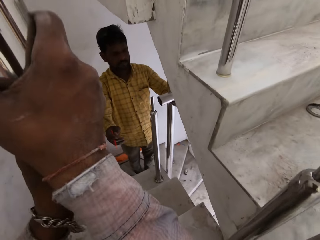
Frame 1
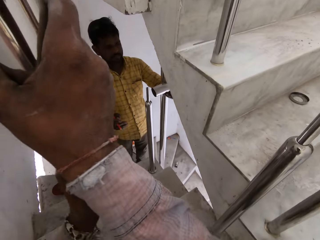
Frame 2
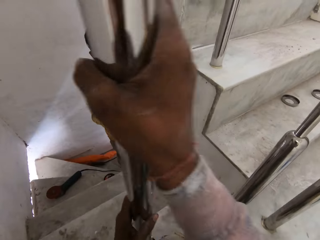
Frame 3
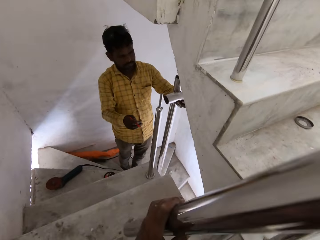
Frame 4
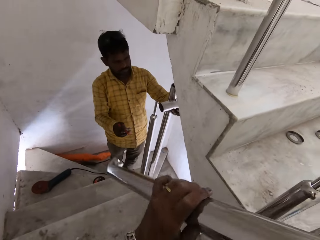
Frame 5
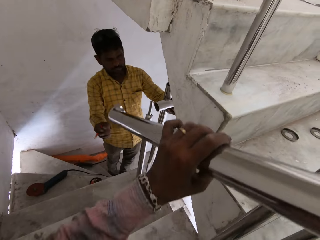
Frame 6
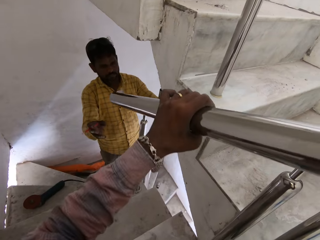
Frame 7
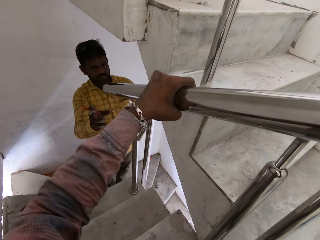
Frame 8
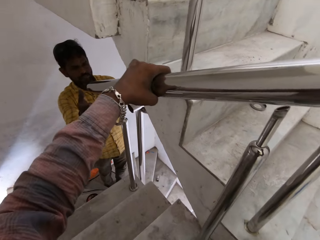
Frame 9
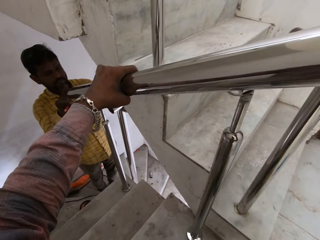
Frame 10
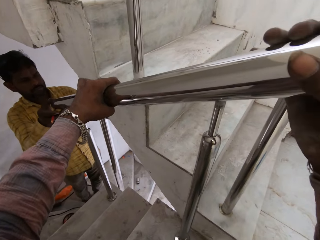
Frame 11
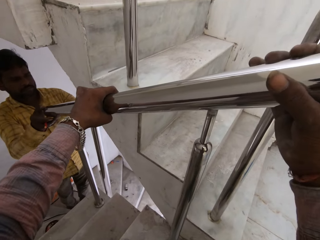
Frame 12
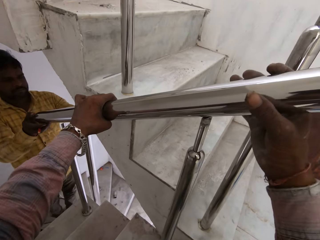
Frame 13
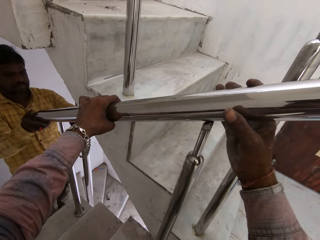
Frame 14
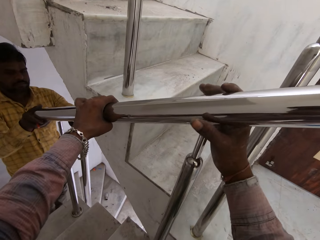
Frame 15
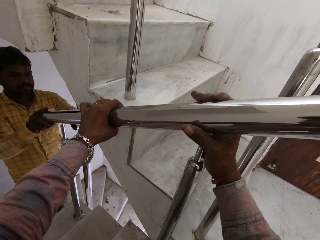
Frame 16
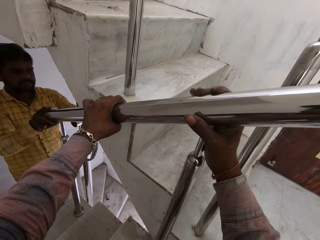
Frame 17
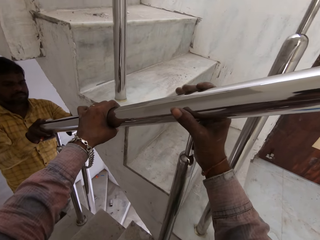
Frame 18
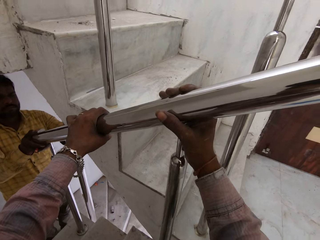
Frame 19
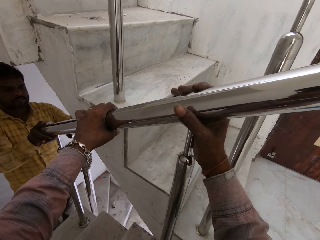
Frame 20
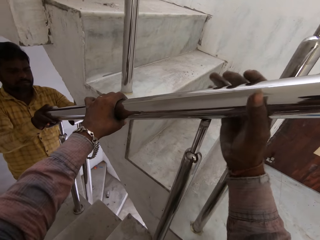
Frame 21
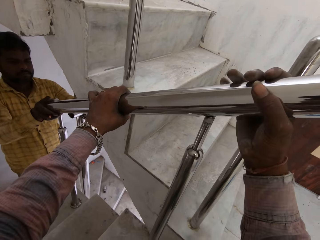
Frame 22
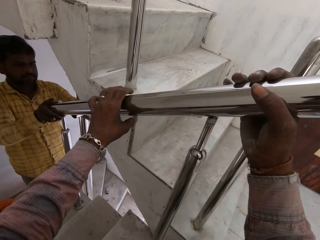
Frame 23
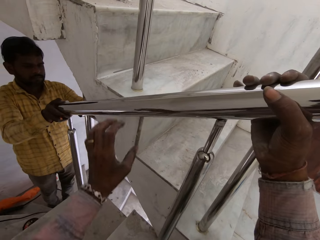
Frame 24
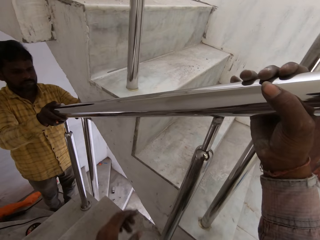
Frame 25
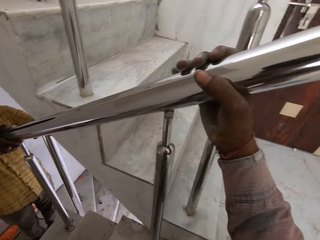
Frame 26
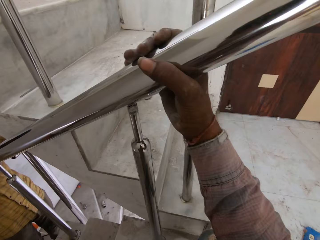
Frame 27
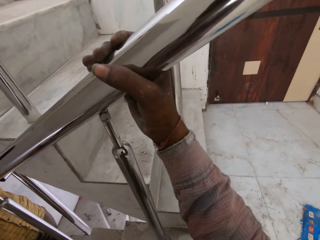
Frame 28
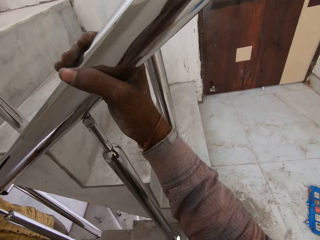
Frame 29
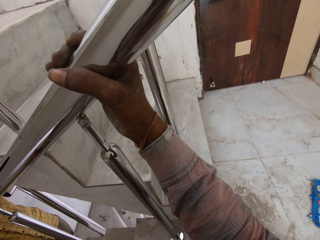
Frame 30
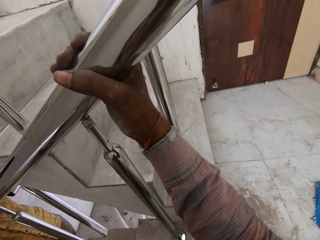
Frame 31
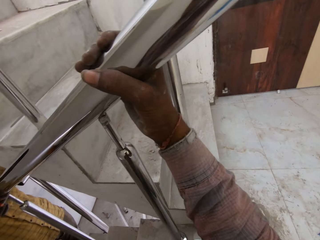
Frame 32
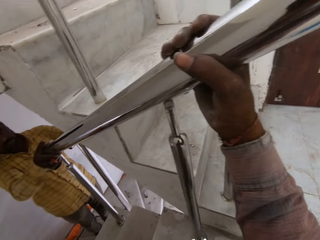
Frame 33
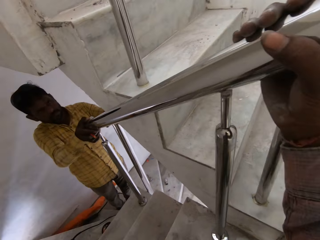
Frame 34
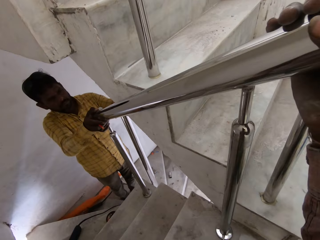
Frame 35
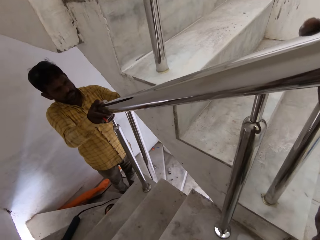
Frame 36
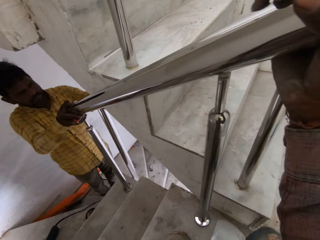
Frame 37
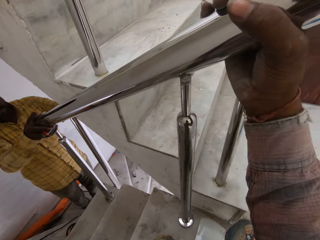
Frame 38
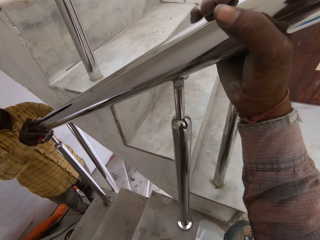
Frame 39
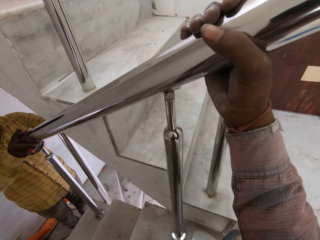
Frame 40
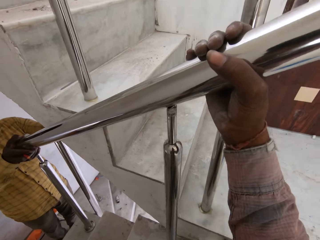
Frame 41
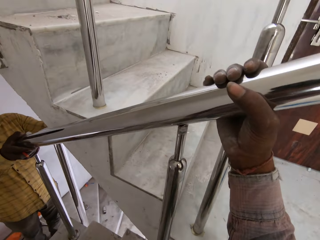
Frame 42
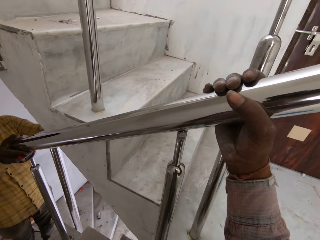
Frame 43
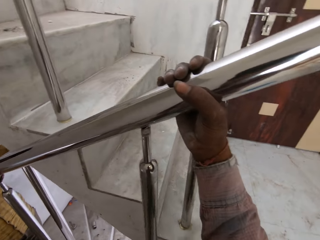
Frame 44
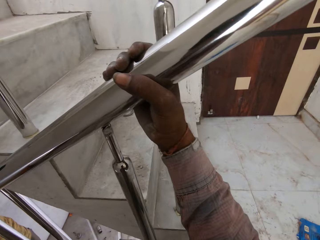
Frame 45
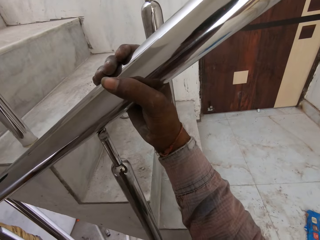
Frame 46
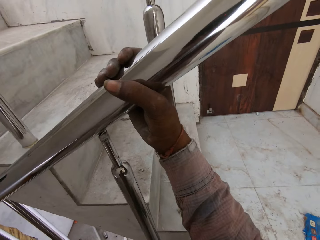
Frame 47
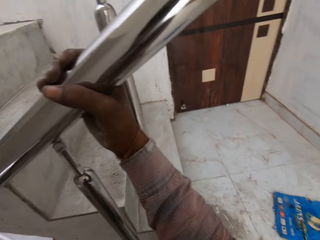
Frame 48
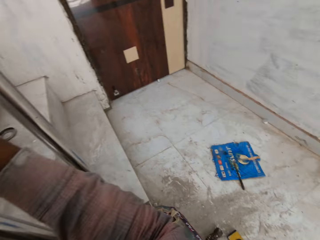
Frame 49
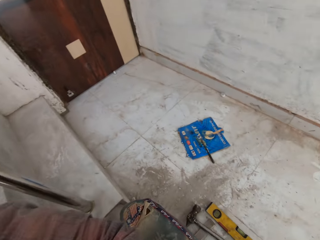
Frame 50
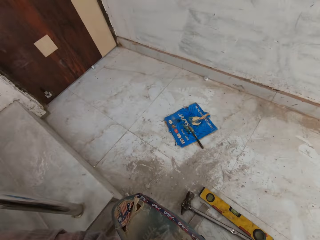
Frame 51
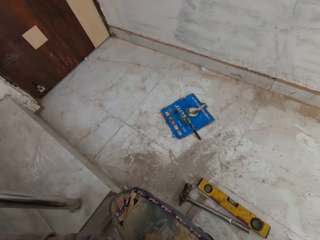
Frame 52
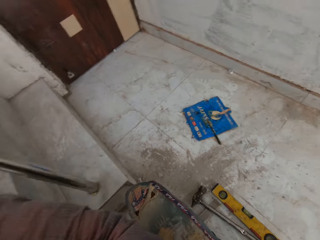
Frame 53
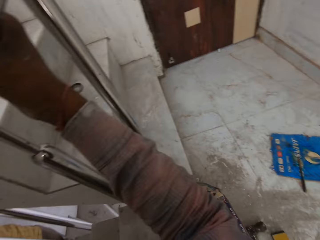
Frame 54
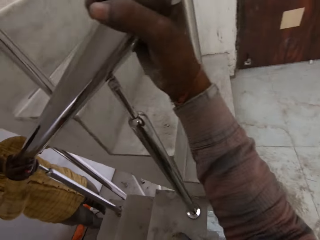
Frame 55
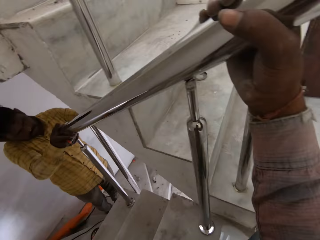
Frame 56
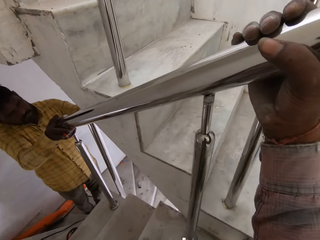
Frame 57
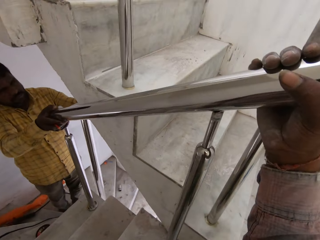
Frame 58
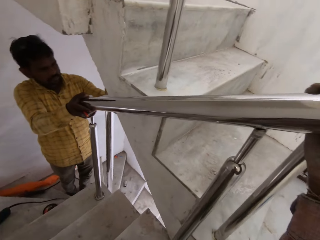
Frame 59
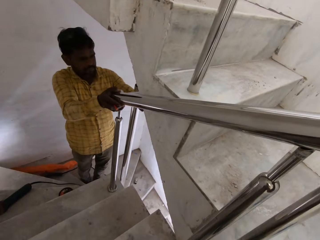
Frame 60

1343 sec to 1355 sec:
The camera wearer lifts the steel rod off the floor with his hands. He gives a man the steel rod. The man holds the steel rod in the camera wearer's hands with his right hand. The camera wearer fixes the steel rod in his hands on the steel rods on the stairs with the man.

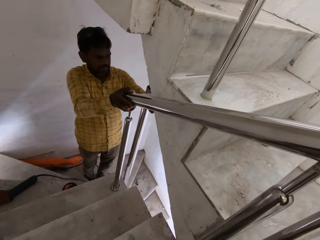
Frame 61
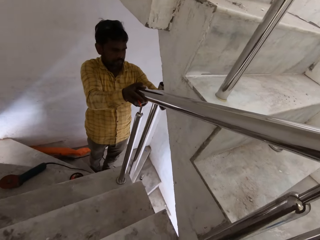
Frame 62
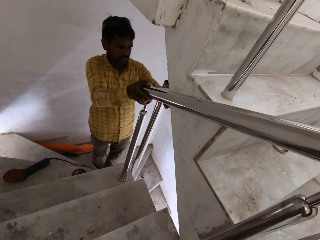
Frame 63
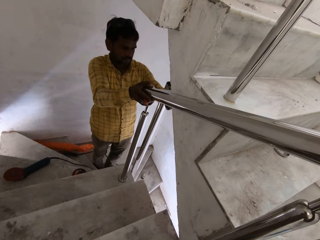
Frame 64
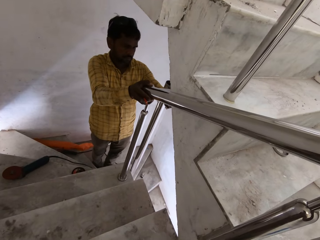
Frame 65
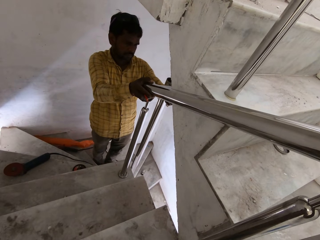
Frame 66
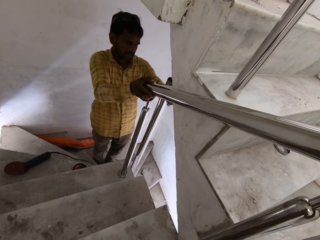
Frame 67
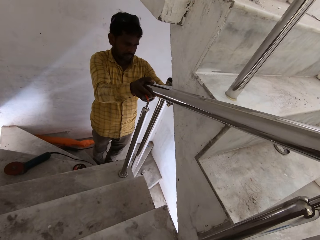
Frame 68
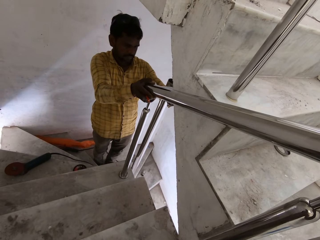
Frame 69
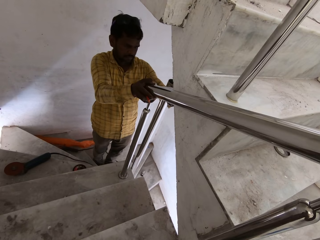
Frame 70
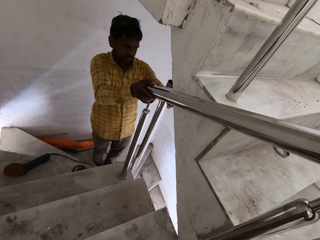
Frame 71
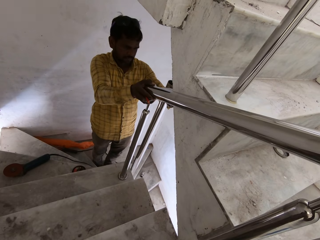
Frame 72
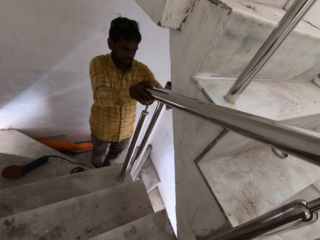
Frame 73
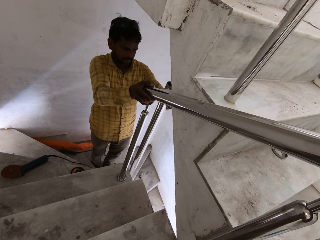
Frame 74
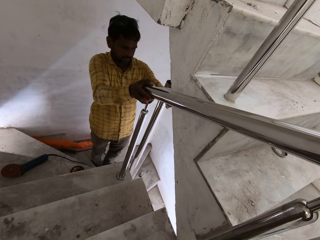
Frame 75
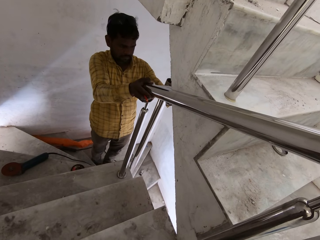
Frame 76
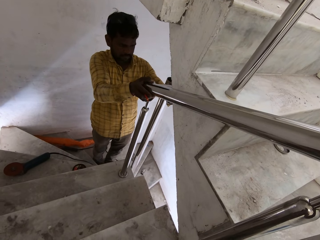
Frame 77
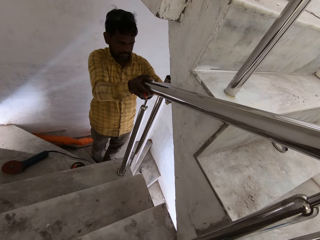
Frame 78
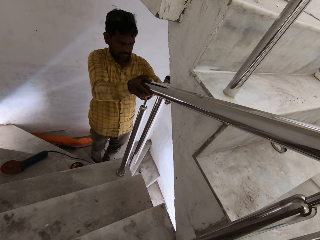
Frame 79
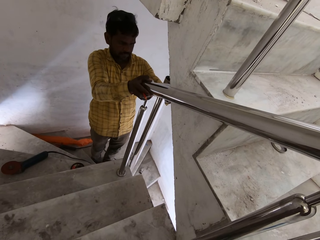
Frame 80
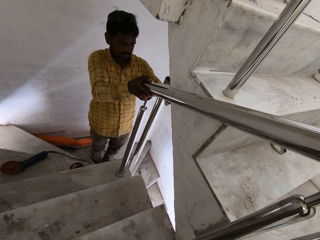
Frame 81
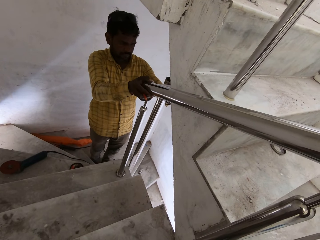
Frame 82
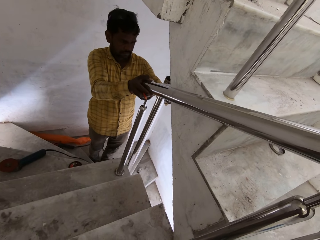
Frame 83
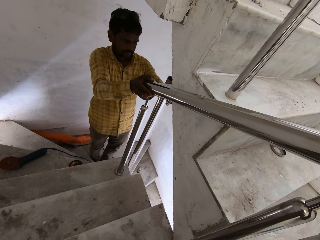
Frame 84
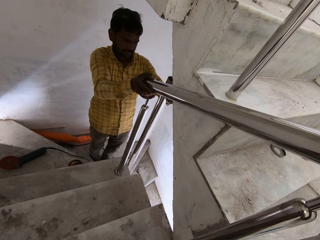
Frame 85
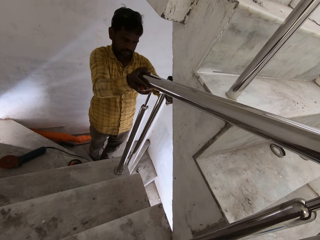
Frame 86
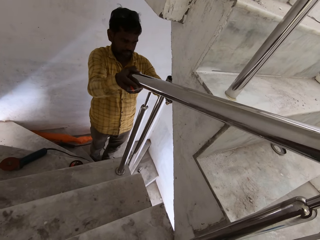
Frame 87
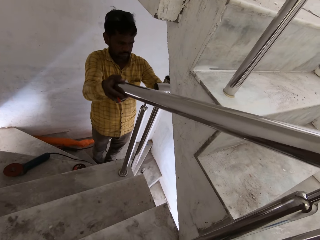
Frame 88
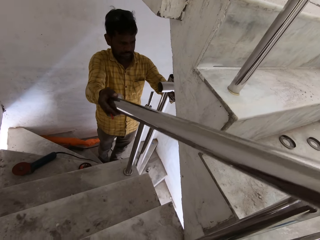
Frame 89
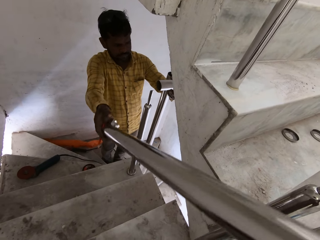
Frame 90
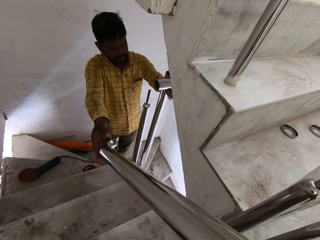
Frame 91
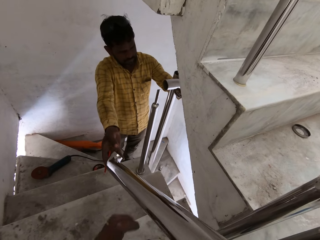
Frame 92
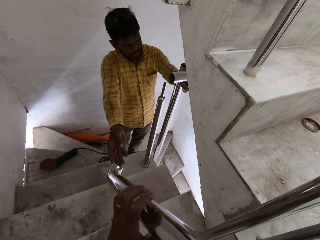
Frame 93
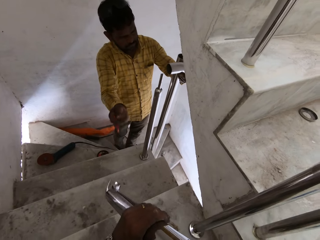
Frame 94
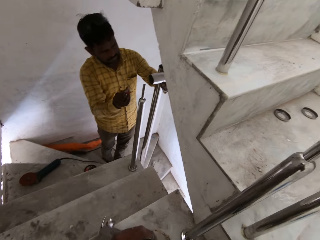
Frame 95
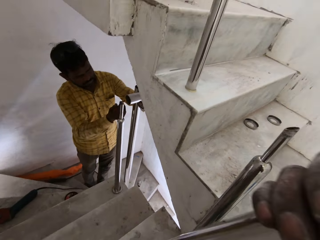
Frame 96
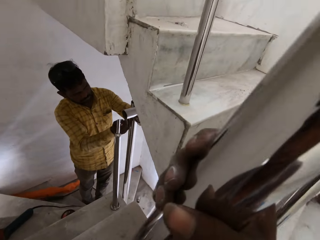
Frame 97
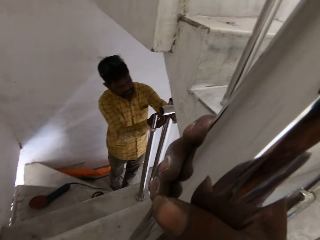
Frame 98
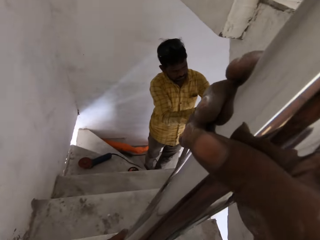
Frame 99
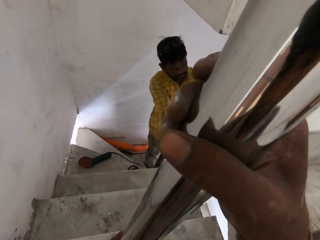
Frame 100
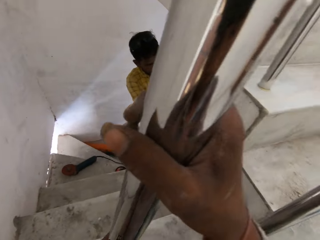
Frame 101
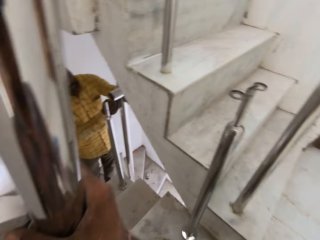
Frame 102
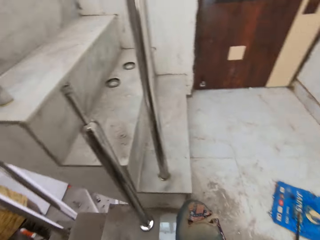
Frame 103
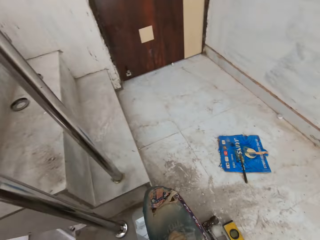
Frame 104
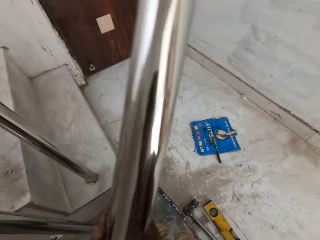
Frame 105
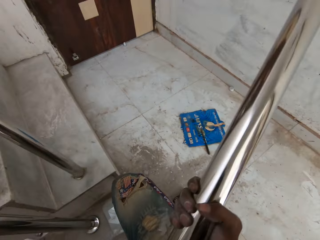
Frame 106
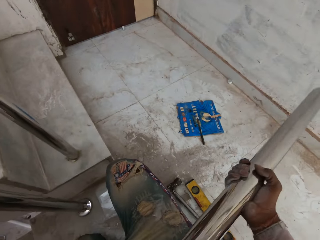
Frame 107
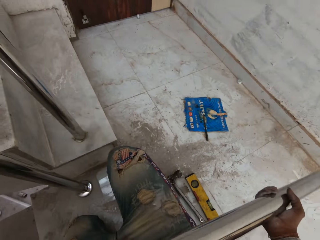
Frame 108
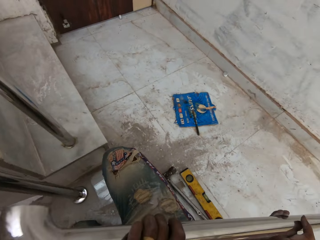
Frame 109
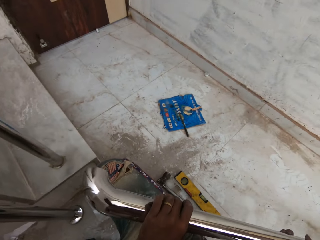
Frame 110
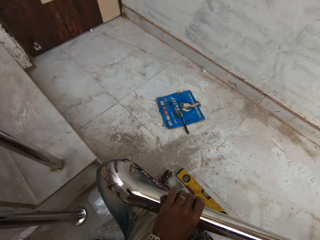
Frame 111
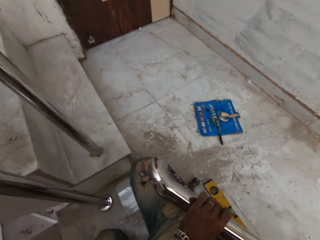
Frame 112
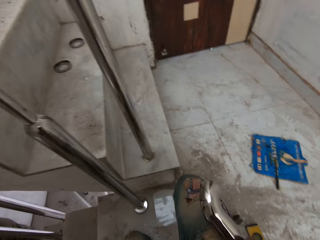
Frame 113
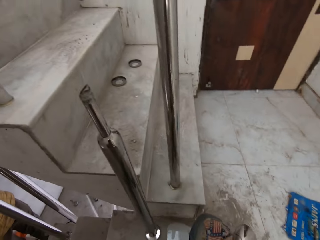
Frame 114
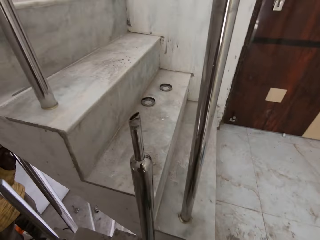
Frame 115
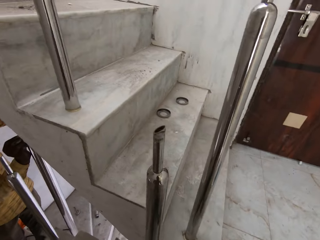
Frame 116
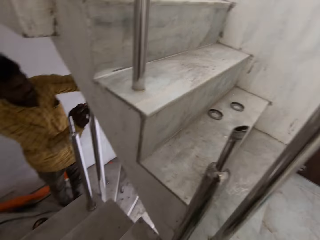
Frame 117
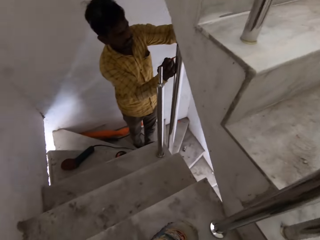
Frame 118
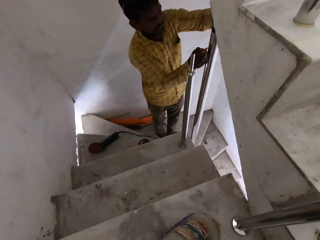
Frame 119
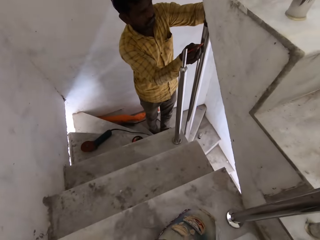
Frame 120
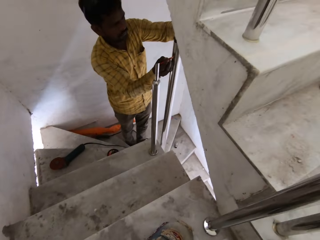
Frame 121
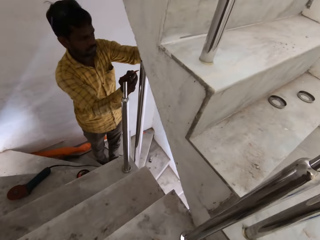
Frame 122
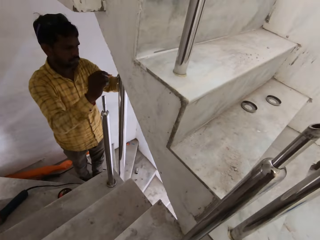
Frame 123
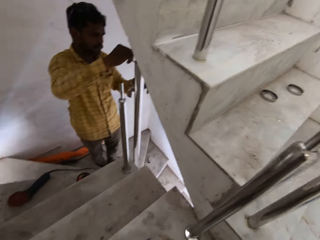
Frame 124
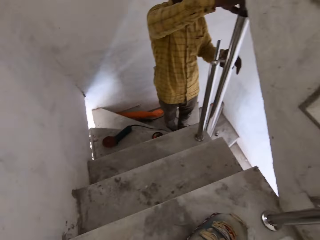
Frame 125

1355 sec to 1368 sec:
The camera wearer holds the steel rod in his right hand with his left hand. He places the handrail in his hands on the floor. A man adjusts an elbow fitting for the handrail on a newel with his hands.
